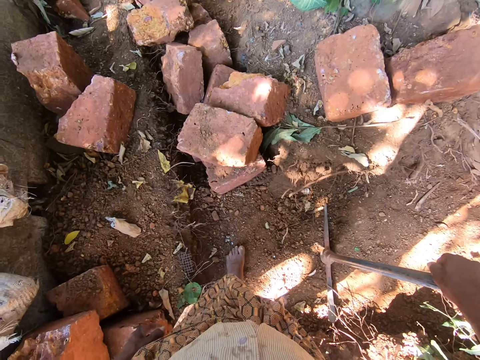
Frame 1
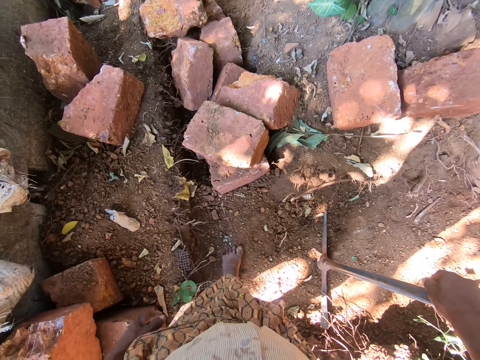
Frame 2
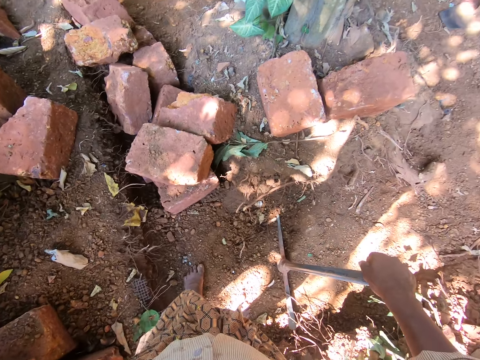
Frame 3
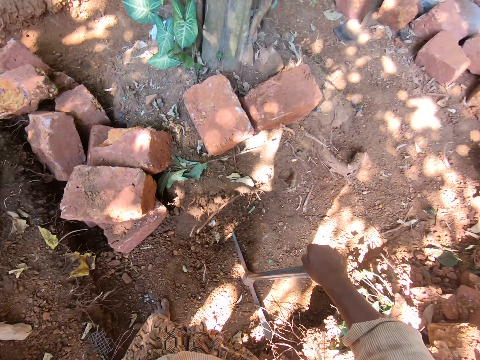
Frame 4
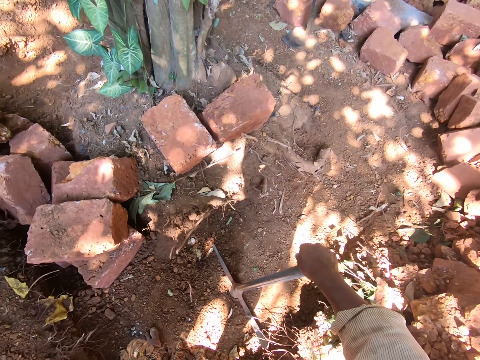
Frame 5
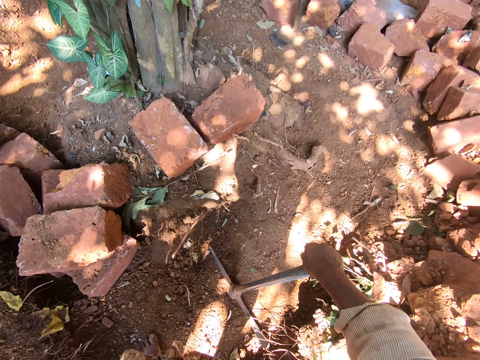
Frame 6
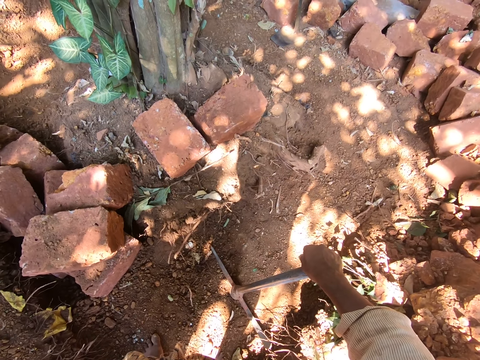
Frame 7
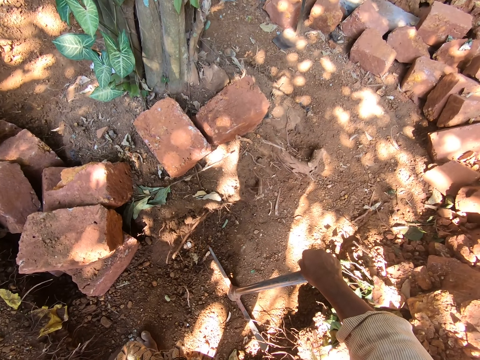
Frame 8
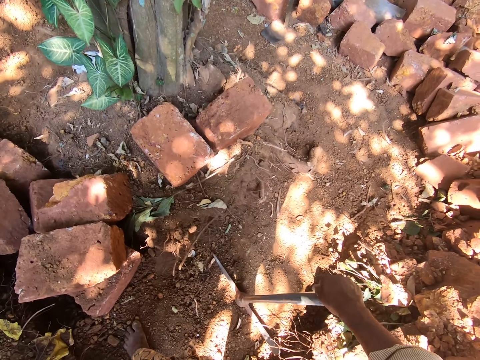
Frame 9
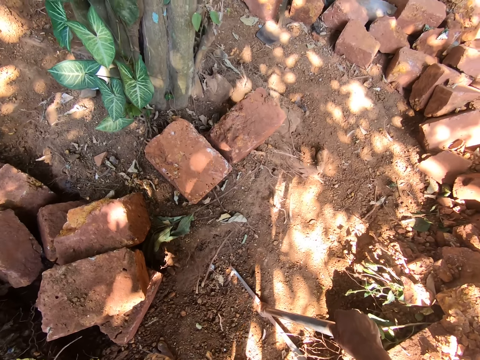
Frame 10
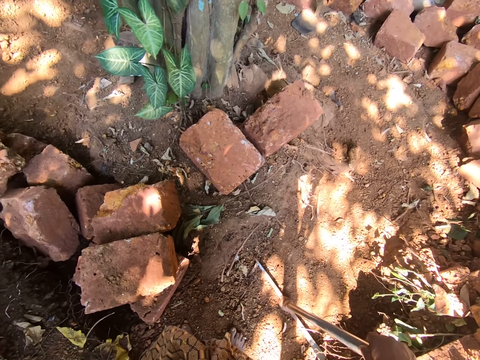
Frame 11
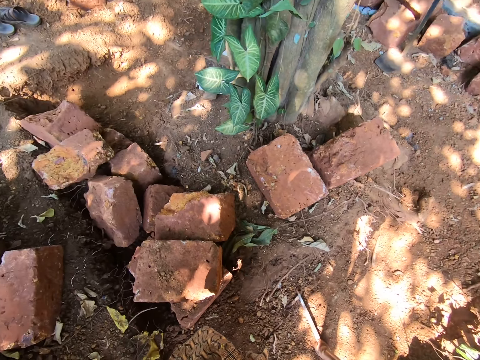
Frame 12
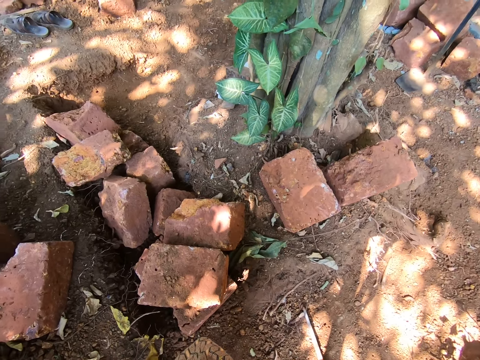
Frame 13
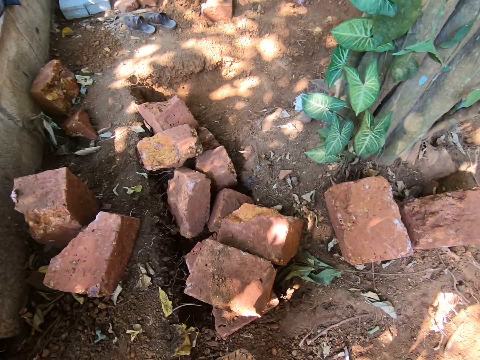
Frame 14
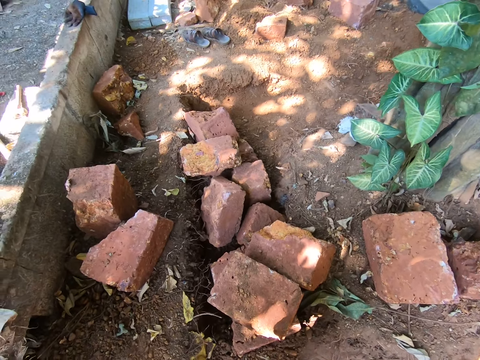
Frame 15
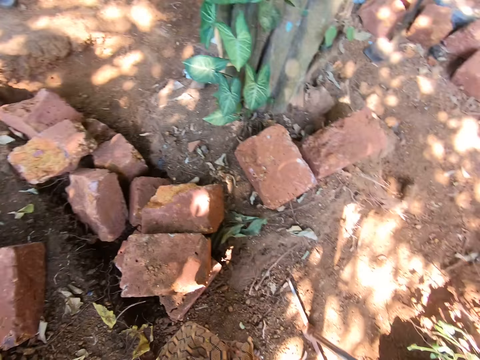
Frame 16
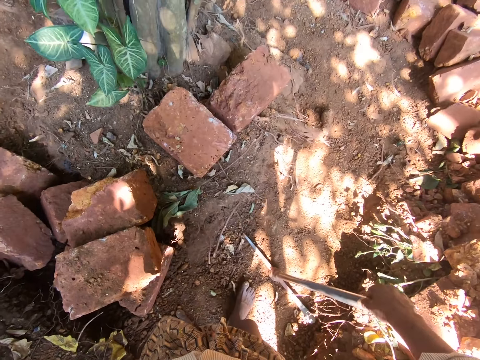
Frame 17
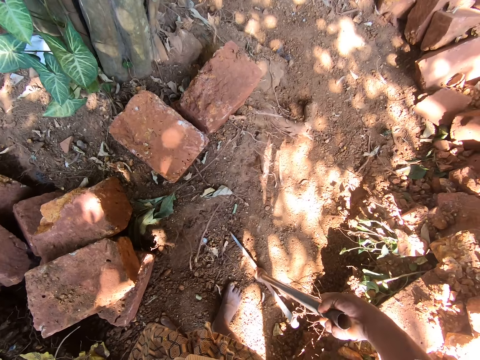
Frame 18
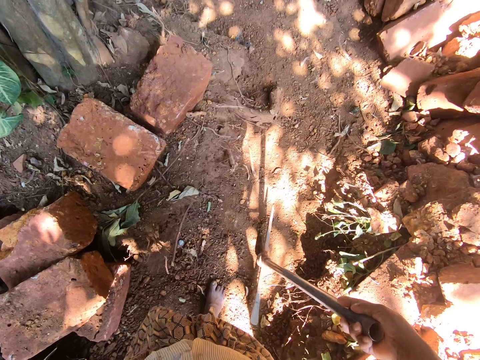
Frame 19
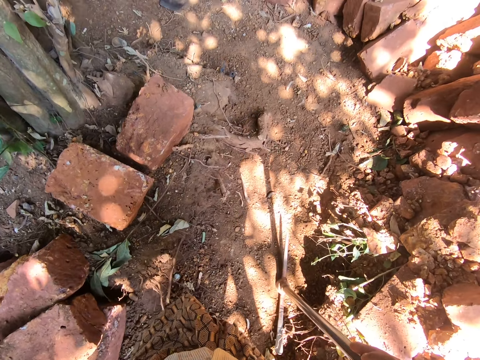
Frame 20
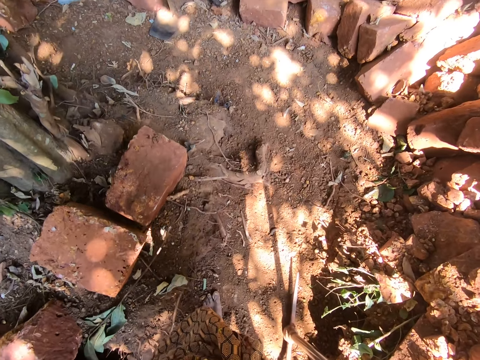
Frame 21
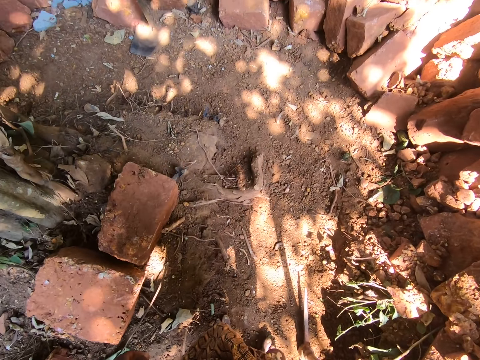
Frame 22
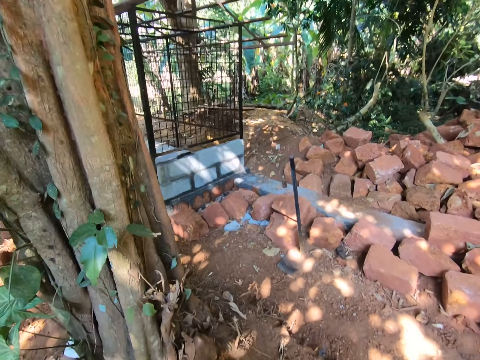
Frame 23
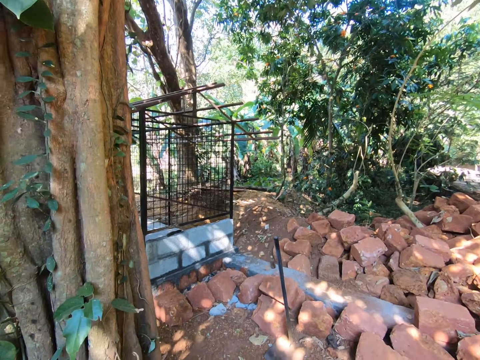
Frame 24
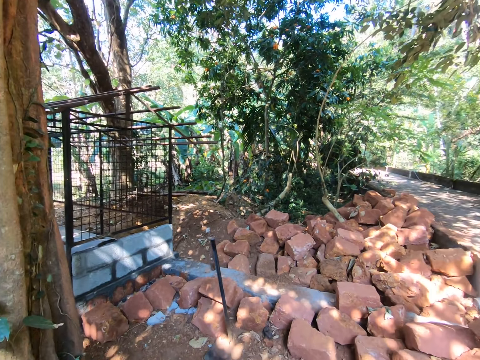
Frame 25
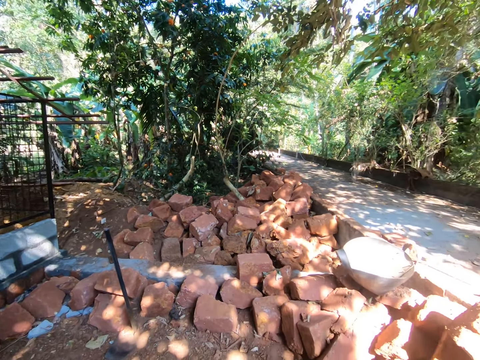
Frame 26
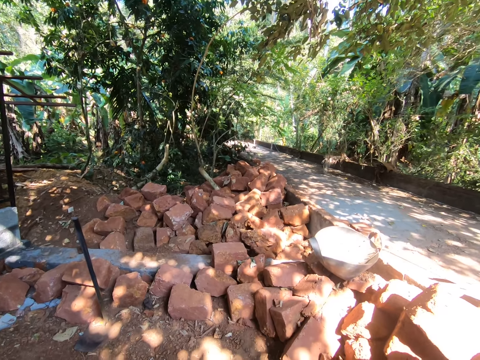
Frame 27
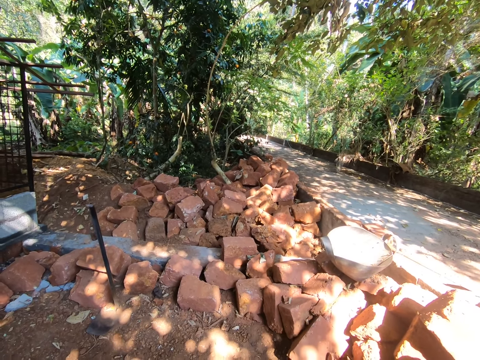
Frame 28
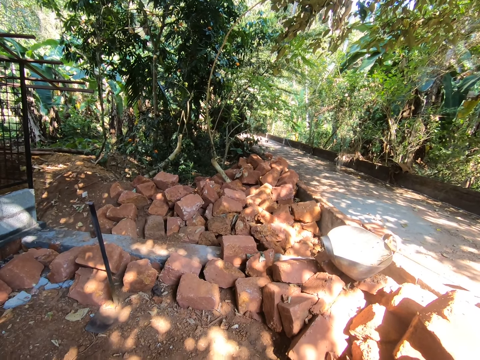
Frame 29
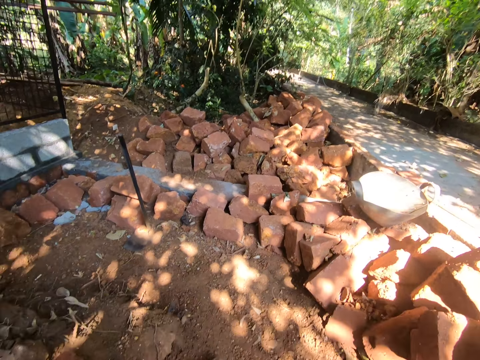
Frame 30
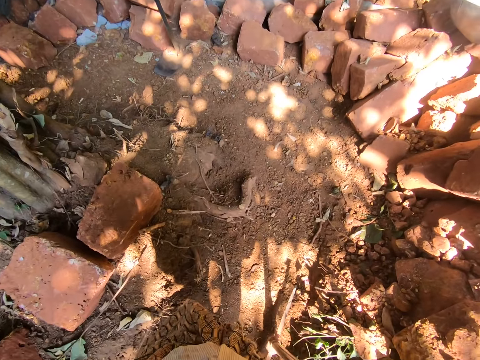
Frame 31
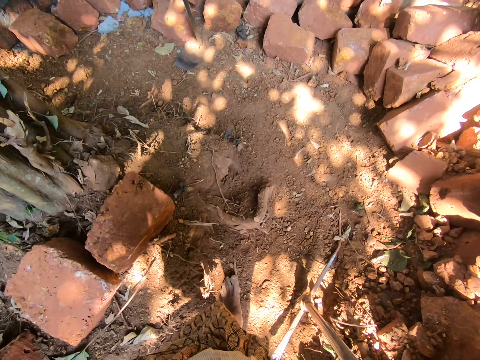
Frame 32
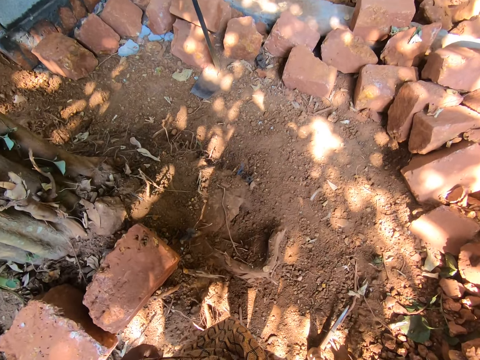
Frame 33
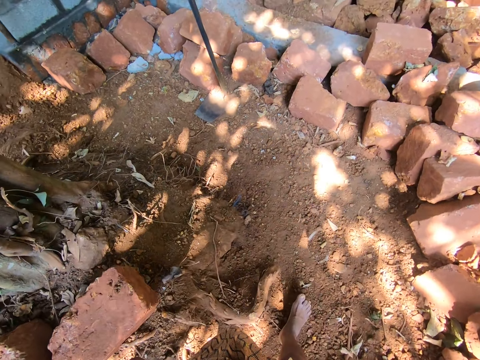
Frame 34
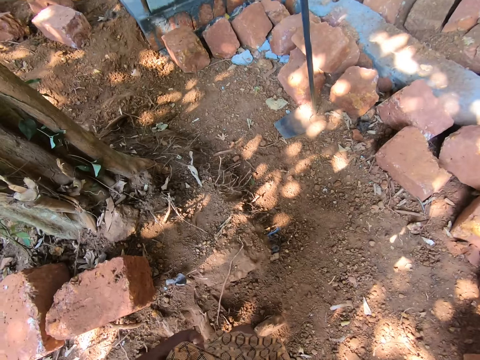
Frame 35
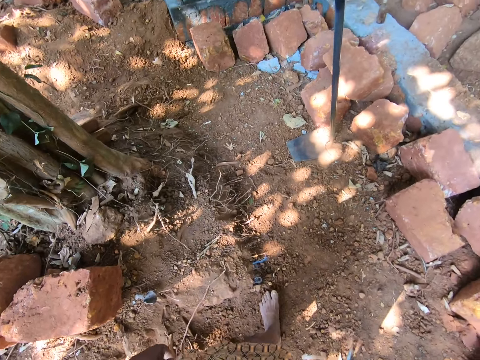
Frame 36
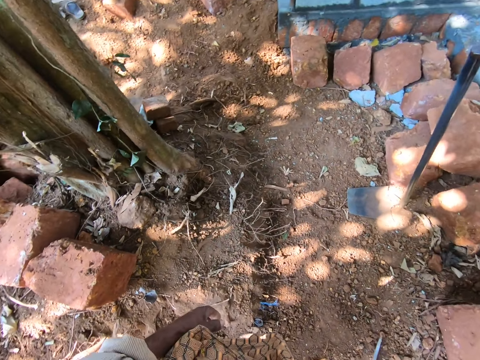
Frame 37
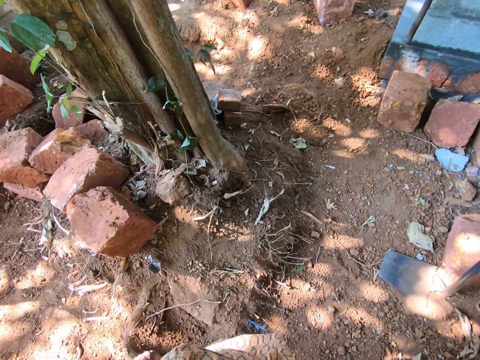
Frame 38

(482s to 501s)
The camera wearer moves around the left foot. They look around. They move around. They look around. They move around. They walk ahead. They look around. They walk ahead.

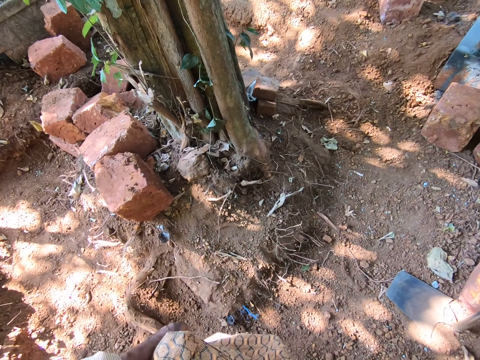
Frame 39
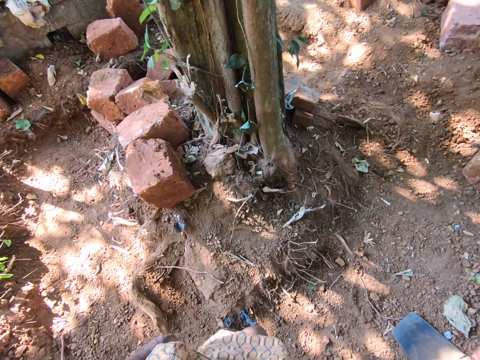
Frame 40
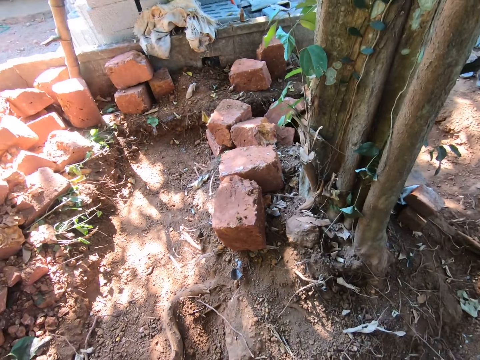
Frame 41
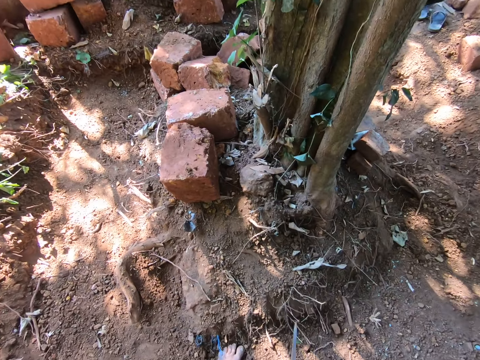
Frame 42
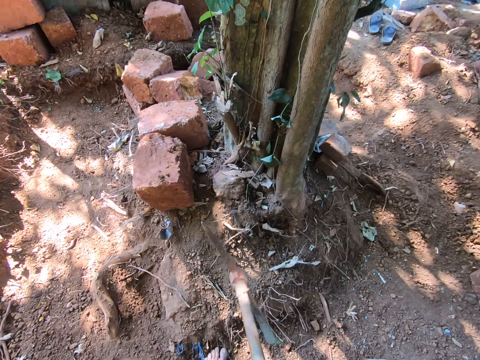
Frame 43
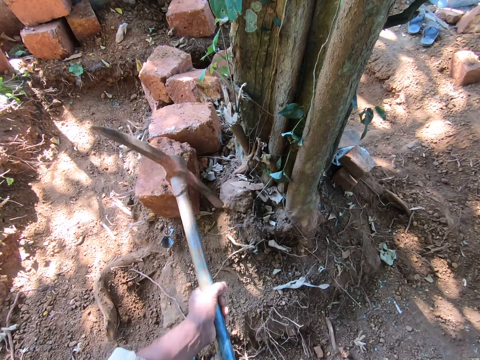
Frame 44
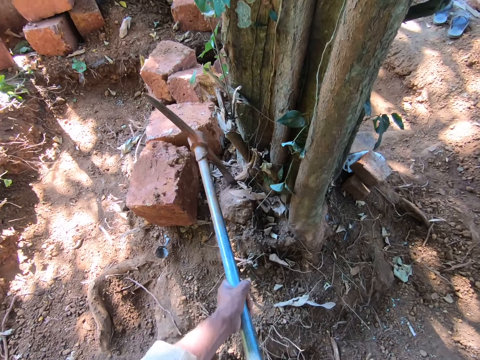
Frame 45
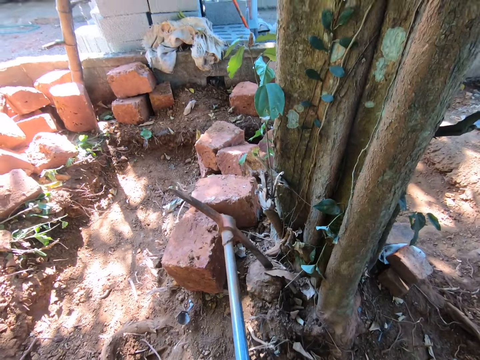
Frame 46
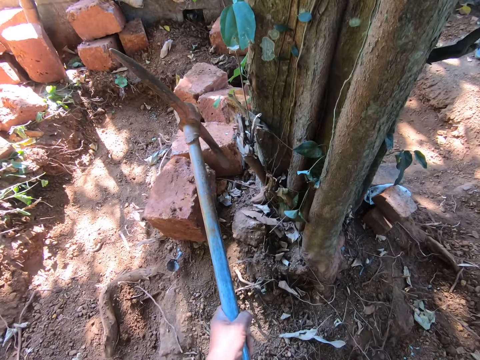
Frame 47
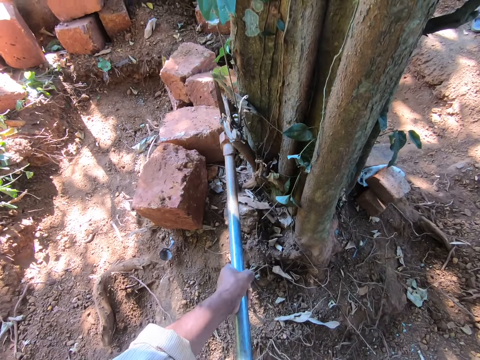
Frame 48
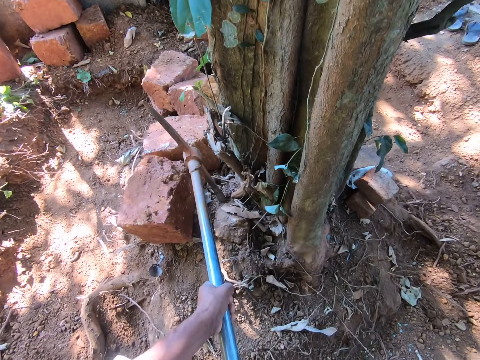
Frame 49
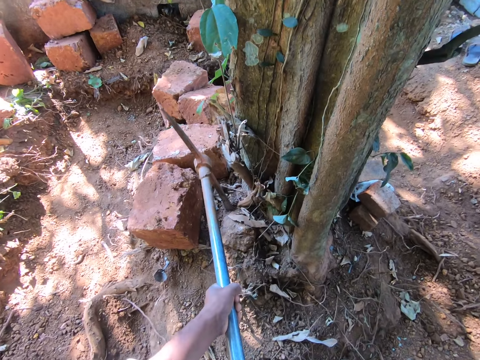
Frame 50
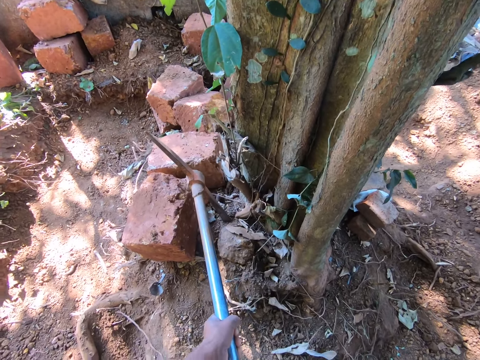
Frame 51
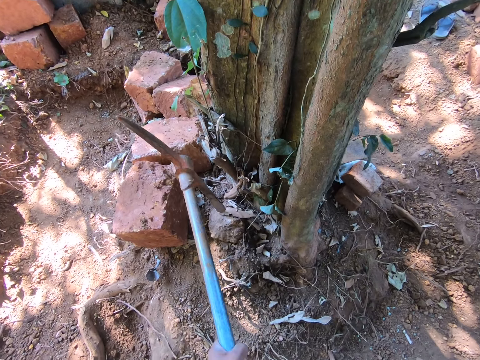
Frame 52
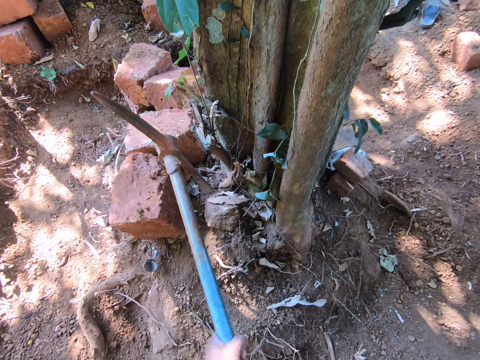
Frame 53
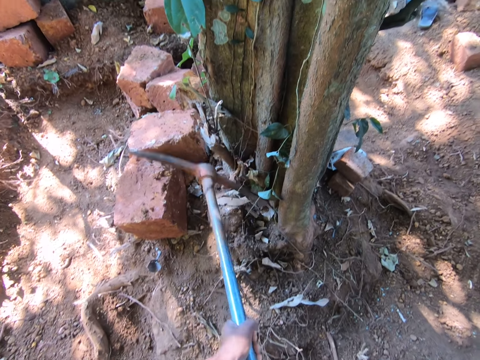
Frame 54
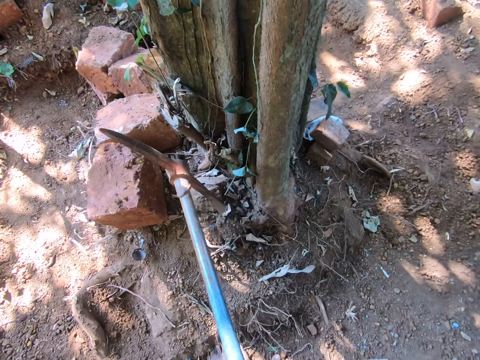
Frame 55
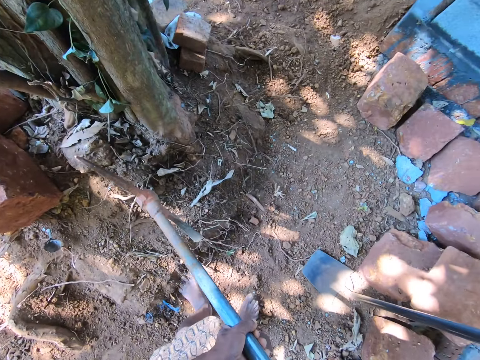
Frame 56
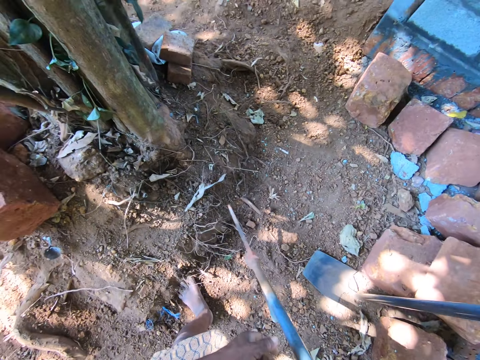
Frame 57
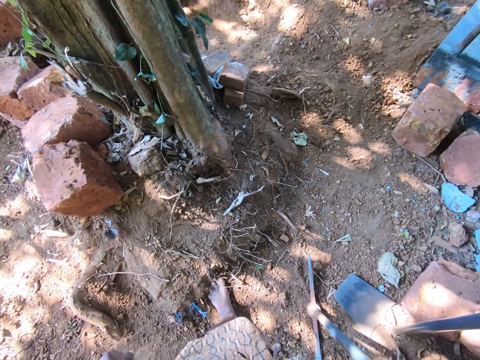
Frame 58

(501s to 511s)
The camera wearer looks around. They cut the tree root. They dig the rock with the mining axe. They move around.
